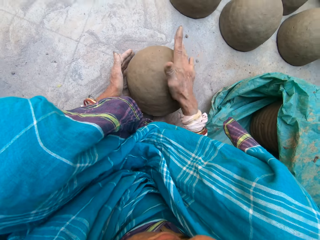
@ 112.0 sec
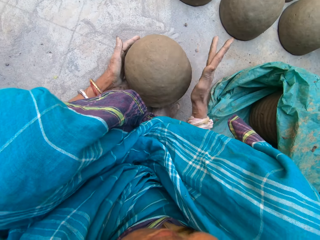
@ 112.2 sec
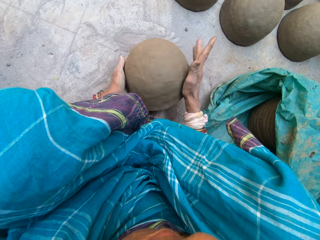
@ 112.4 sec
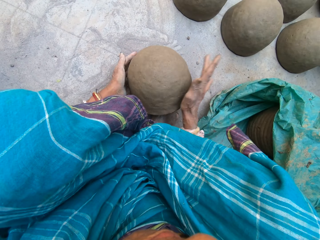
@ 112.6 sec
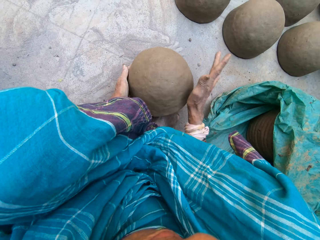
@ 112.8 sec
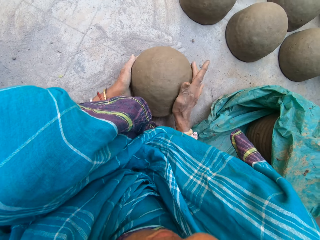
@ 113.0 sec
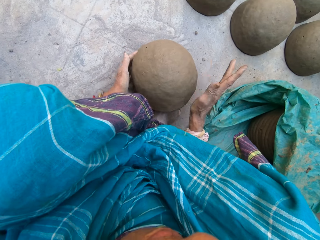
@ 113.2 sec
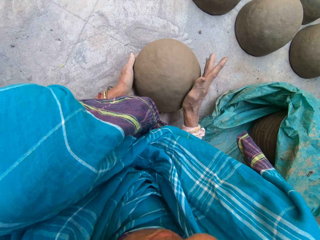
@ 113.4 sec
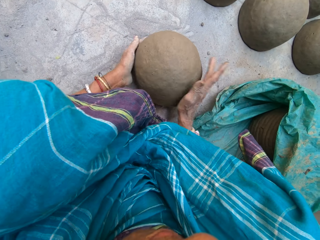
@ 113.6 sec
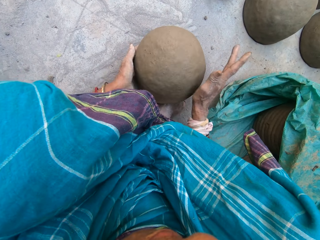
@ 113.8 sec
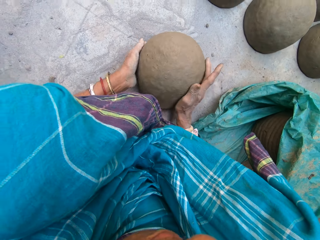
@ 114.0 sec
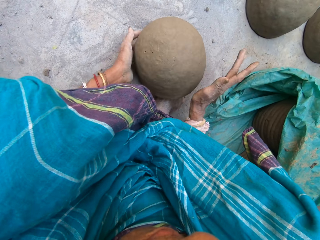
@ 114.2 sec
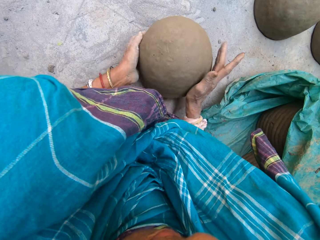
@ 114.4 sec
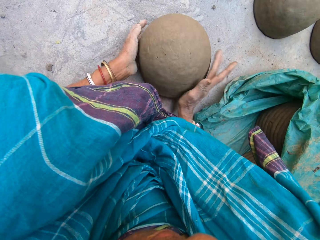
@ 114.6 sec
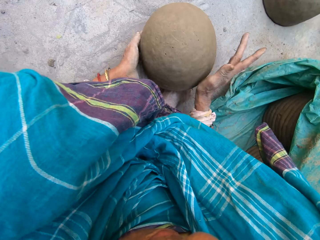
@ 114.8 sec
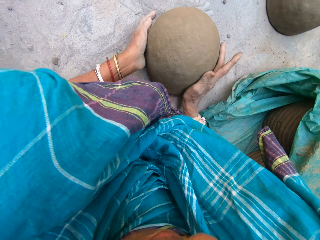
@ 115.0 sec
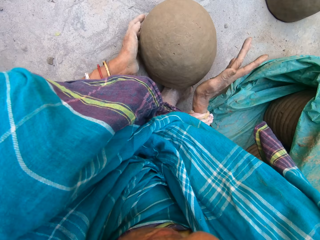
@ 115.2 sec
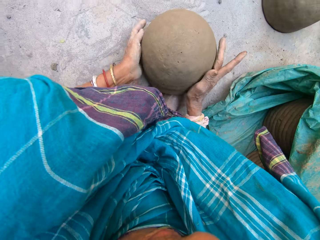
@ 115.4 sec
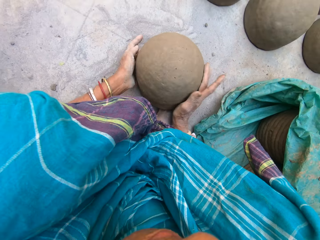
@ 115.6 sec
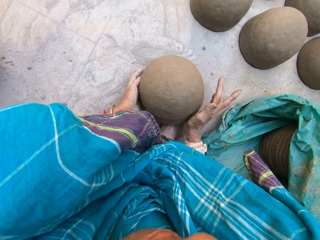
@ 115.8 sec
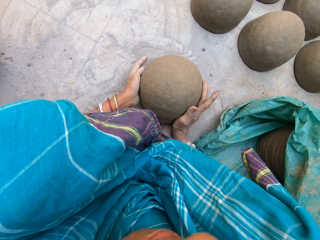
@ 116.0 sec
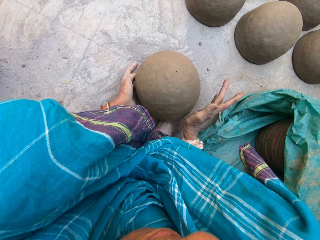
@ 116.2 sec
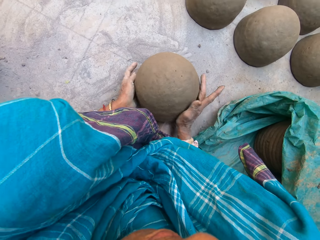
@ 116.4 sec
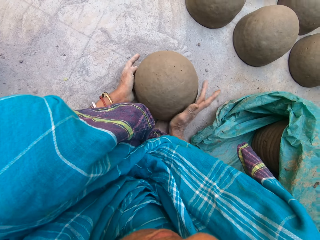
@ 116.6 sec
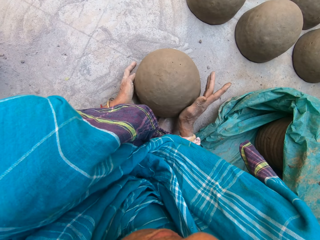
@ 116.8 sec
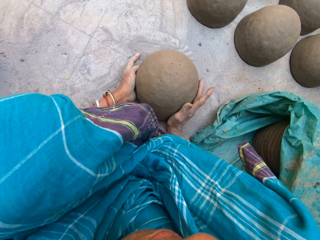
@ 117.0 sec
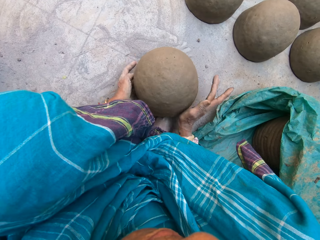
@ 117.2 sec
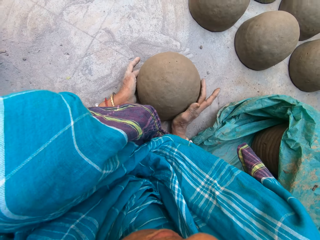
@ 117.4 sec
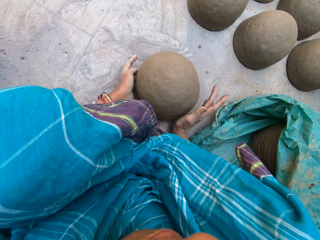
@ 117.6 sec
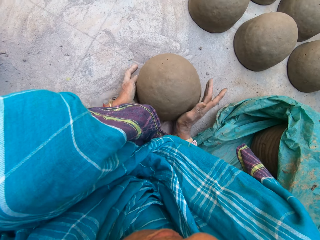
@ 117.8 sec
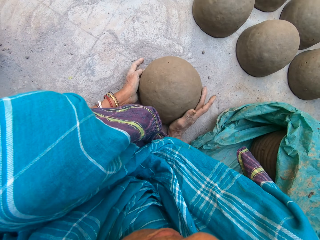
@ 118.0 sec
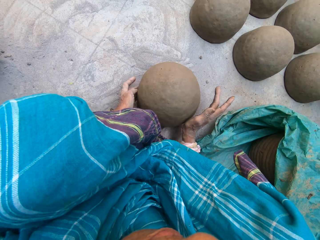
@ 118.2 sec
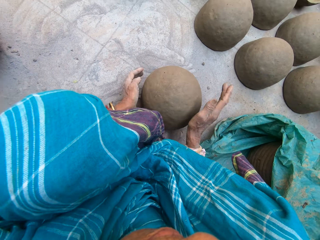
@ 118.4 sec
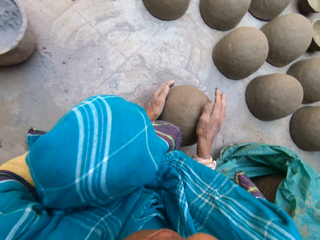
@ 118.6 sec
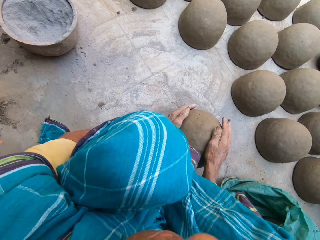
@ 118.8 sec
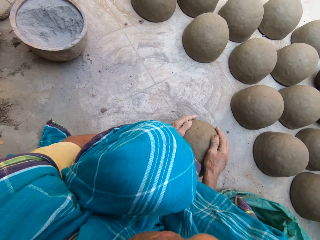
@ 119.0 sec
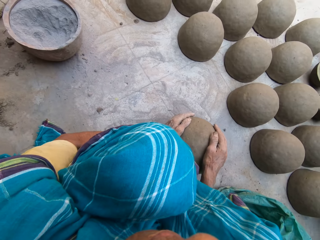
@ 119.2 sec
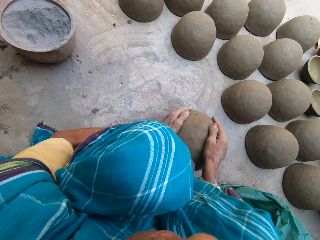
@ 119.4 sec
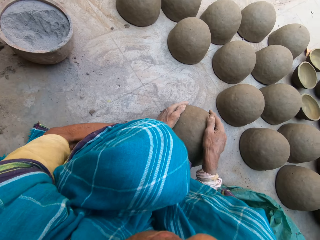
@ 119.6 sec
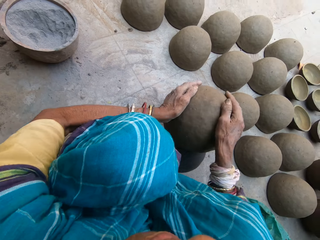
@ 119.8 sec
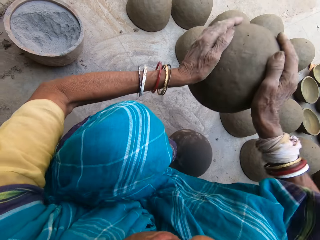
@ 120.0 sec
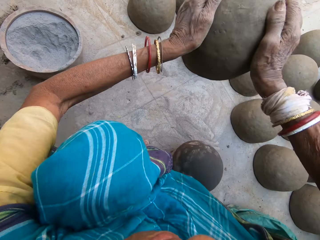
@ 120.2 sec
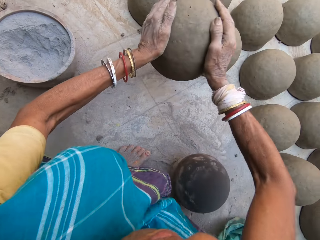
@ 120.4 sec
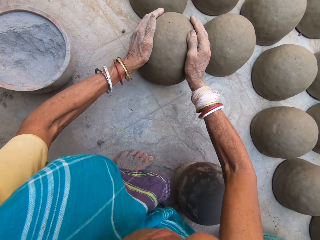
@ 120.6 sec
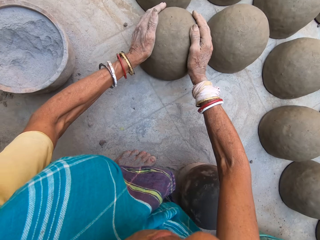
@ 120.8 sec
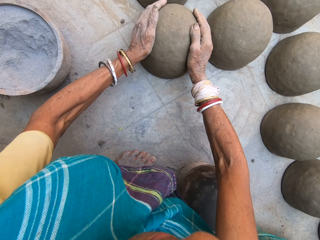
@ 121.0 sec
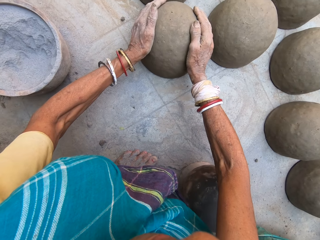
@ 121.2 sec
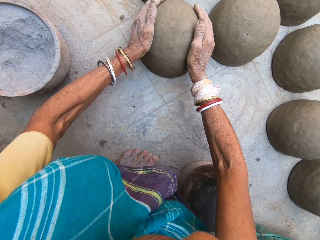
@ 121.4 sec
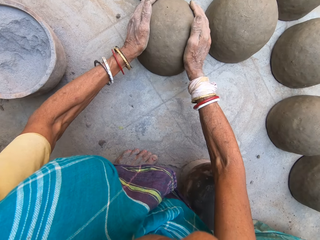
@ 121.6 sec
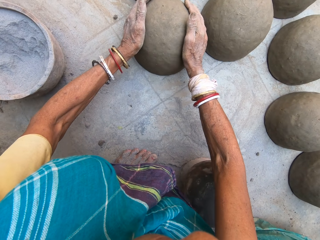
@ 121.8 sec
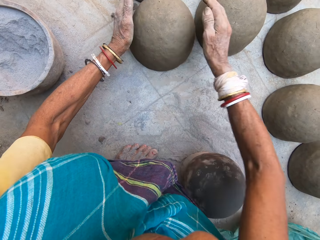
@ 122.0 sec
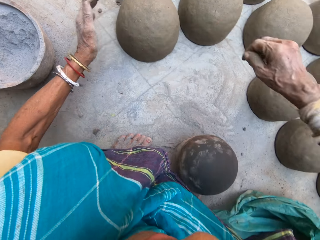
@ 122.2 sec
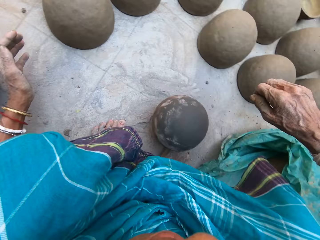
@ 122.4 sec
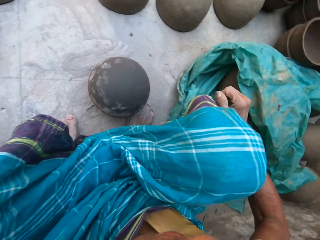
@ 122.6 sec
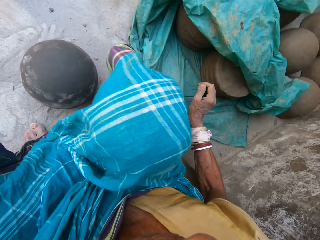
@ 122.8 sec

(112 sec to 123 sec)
The camera wearer lifts pottery with both hands. They put the pottery on the floor.

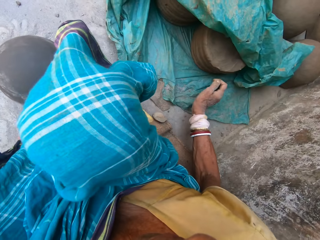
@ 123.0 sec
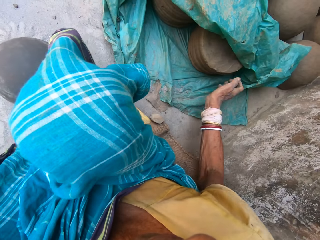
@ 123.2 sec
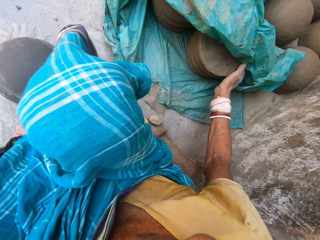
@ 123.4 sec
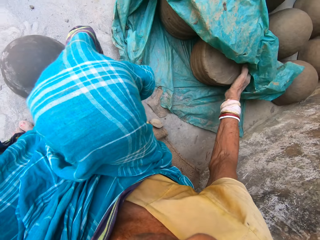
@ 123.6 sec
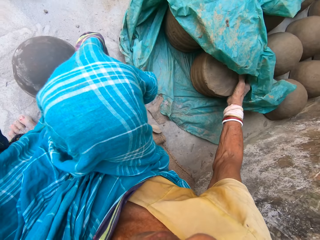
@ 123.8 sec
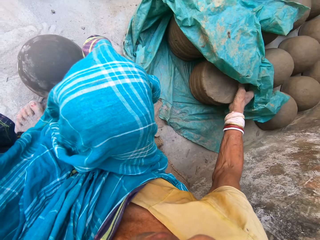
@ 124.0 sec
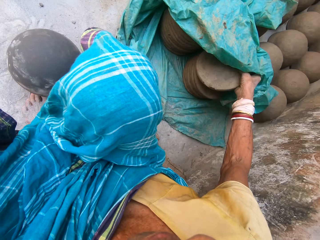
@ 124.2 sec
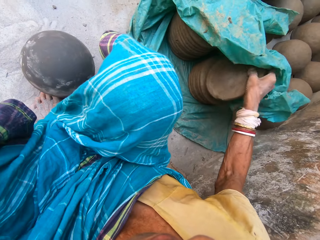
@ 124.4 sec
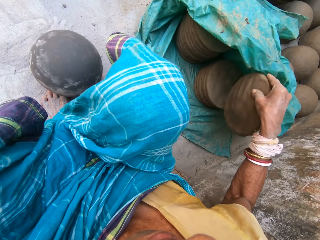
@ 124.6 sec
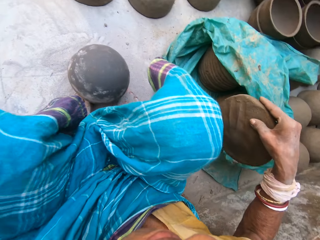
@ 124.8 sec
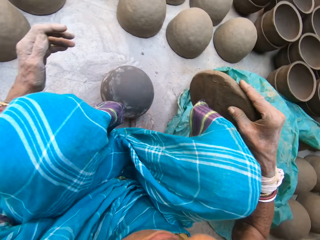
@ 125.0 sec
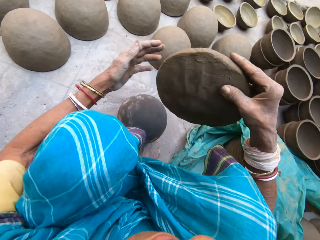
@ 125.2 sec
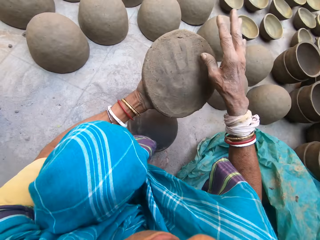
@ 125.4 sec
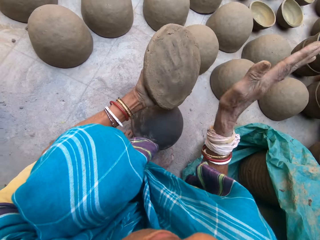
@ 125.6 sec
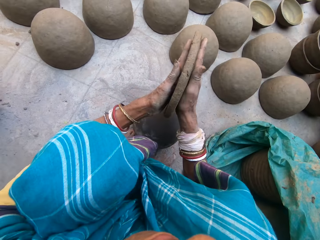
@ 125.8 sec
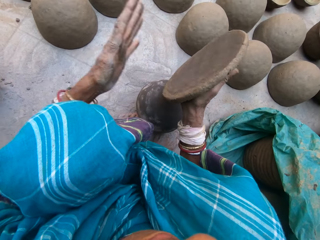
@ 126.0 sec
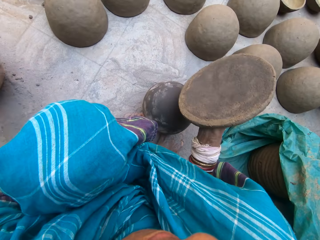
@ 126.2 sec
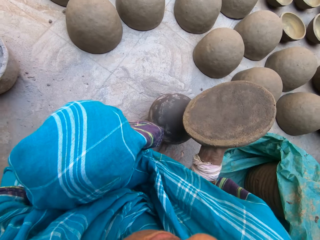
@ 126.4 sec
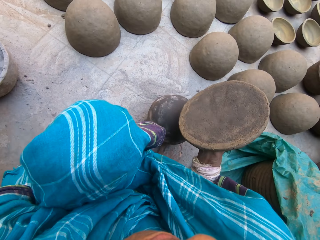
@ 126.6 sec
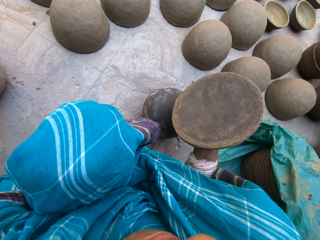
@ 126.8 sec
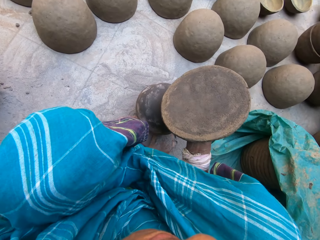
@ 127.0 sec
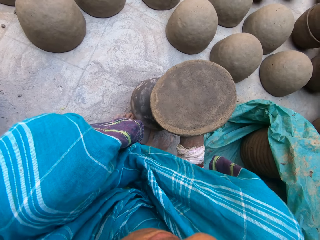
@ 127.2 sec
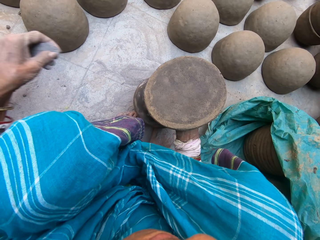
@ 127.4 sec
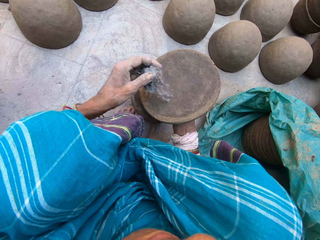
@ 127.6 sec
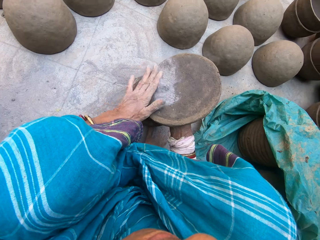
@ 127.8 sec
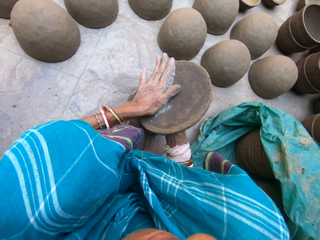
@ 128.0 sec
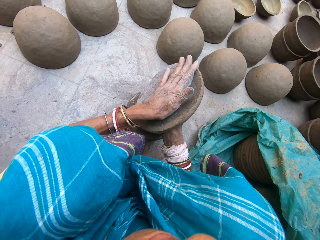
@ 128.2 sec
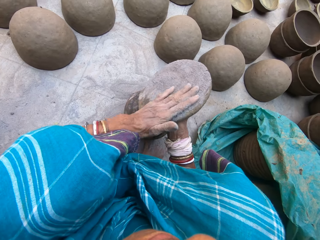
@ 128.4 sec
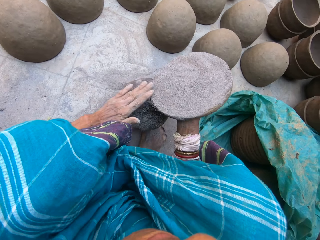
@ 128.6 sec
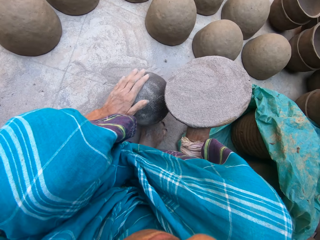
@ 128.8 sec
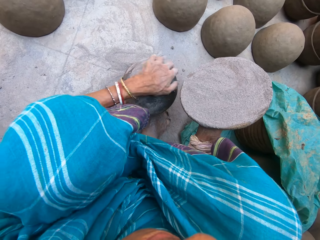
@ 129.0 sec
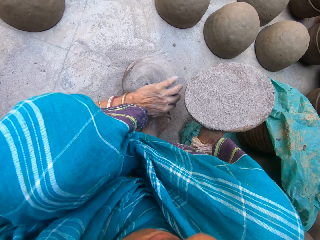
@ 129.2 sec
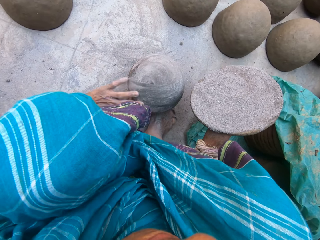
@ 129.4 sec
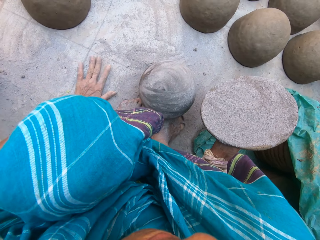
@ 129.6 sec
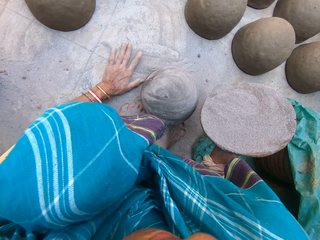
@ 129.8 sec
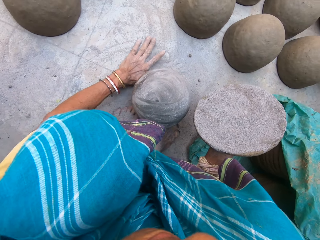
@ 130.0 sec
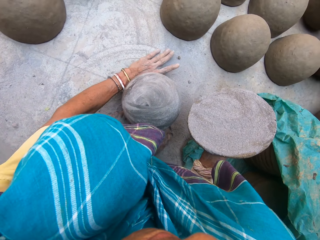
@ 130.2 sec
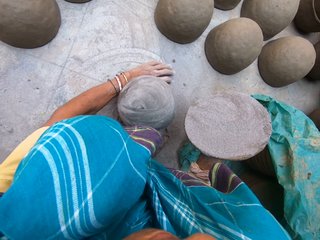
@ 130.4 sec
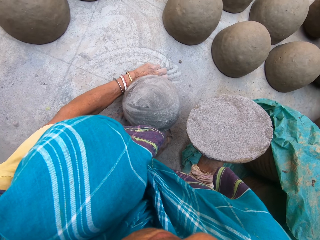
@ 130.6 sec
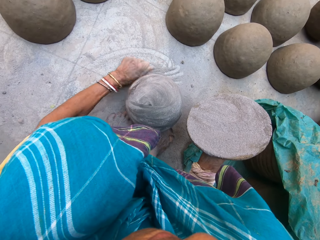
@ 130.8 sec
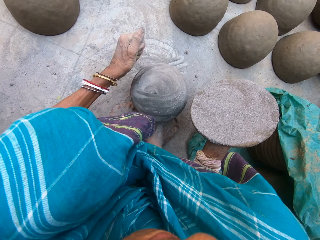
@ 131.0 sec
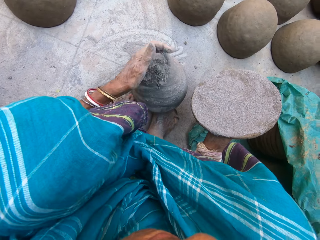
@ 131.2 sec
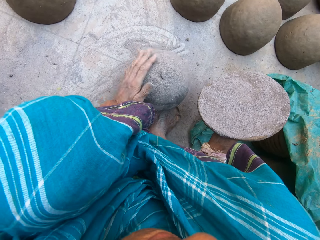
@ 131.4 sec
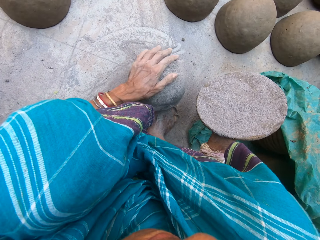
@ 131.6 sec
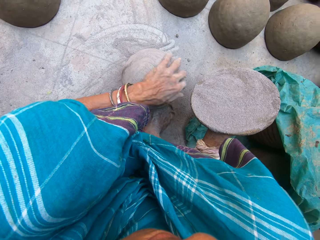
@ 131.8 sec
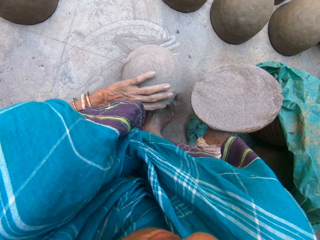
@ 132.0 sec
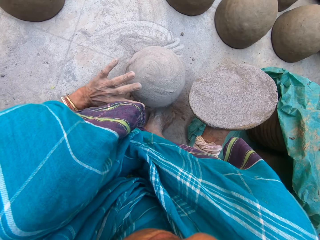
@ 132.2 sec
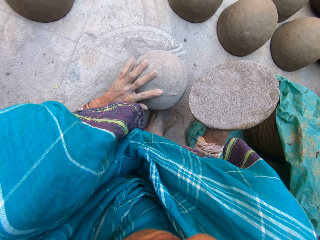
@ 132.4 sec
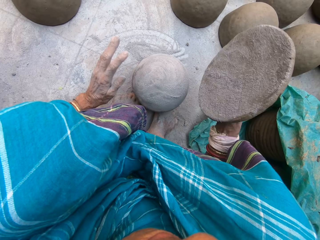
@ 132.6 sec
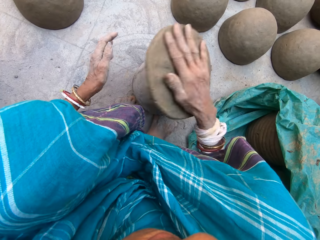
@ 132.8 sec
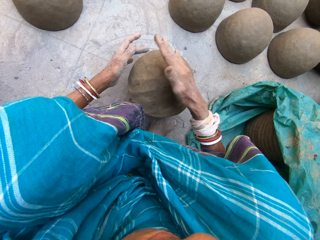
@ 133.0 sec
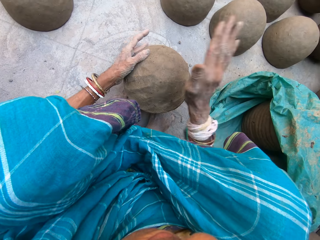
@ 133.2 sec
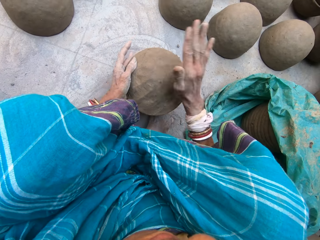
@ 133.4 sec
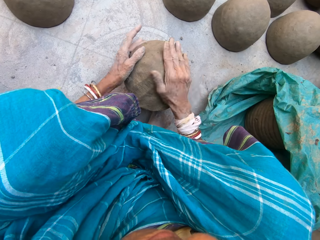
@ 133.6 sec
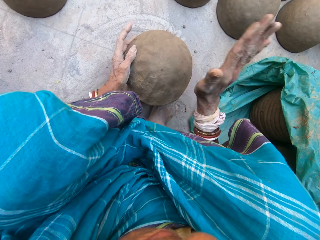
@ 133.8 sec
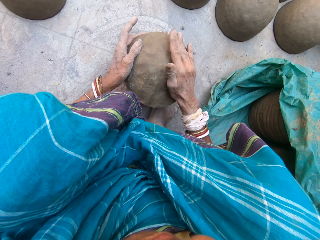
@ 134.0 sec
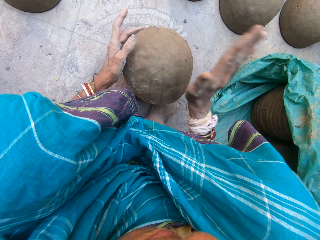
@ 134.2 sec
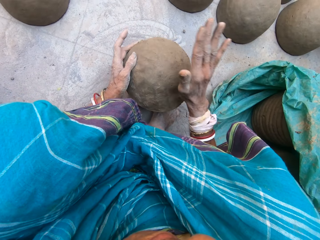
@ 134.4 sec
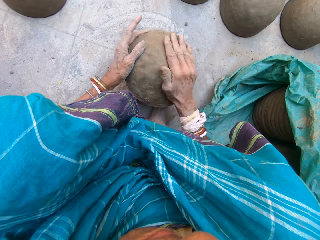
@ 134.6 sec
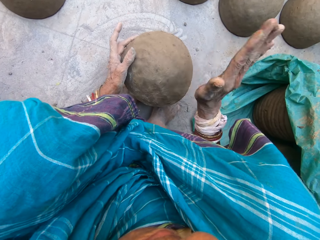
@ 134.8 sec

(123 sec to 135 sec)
The camera wearer picks circular clay from the plastic paper. They hit the clay. They hold the clay. They spread soil on the clay and hold the clay. They spread the soil on the sphere and hold the clay. They scoop the soil on the floor with a hand and hold the clay. They spread the soil on the sphere and hold the clay. They drop the clay on the sphere. They mould the clay with both hands. They rotate something. They slap something.
